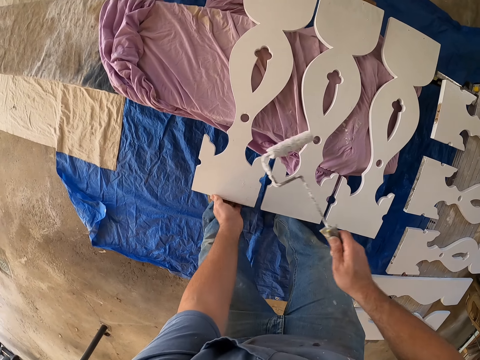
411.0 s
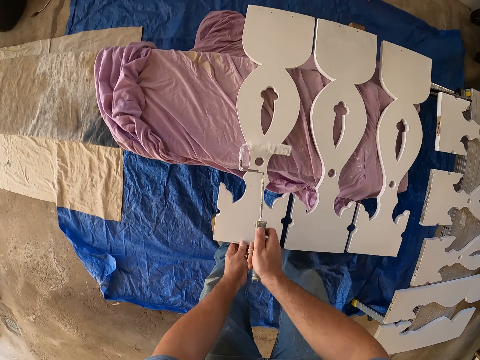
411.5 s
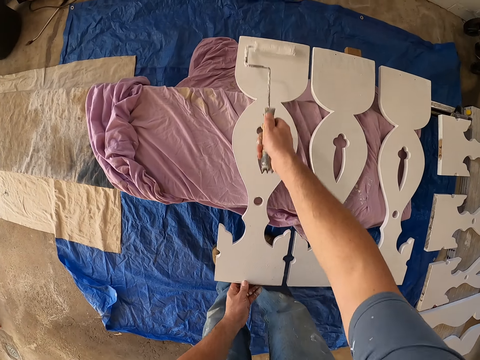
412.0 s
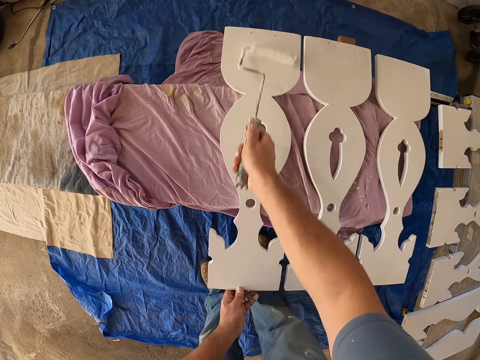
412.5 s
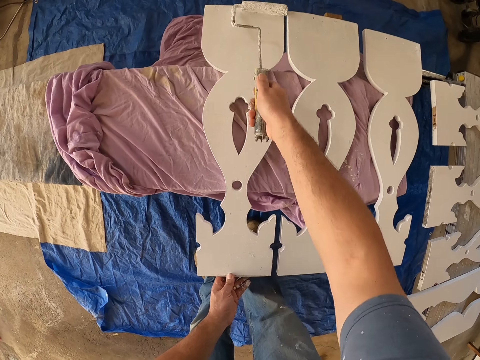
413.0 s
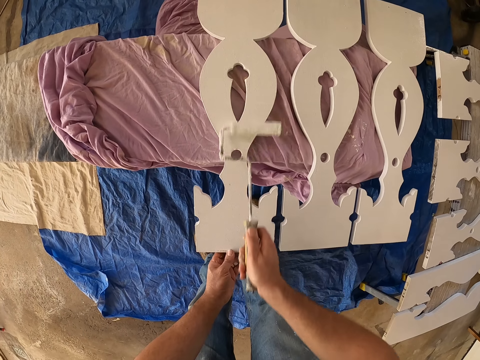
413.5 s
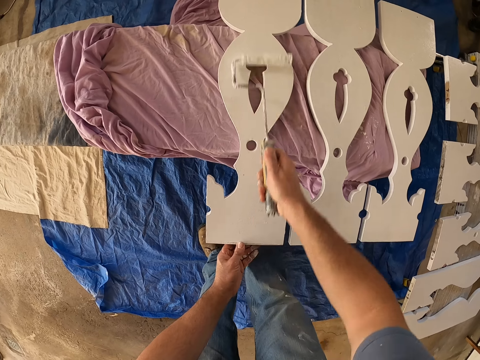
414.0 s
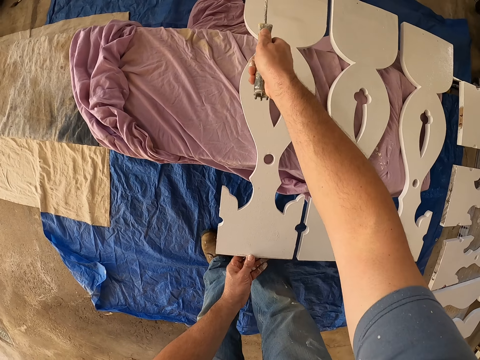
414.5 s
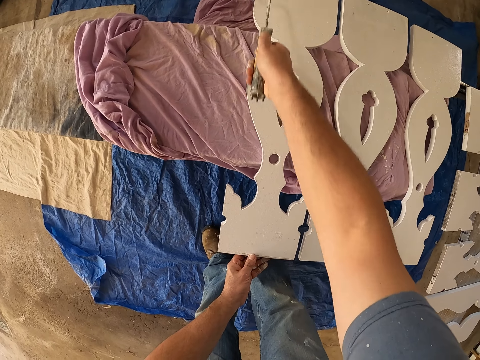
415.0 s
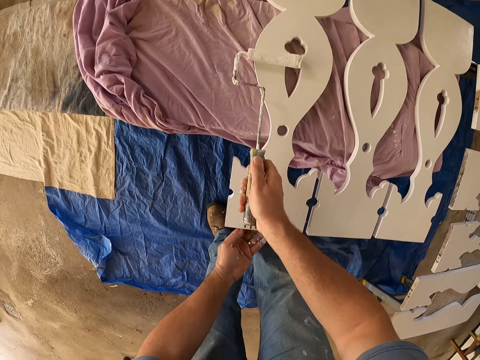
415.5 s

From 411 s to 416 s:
The camera wearer paints the wooden frame white with the roller.
